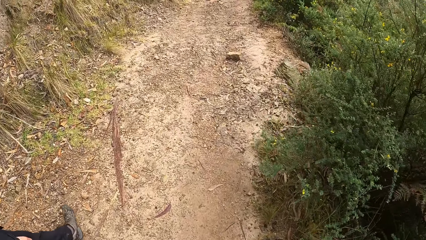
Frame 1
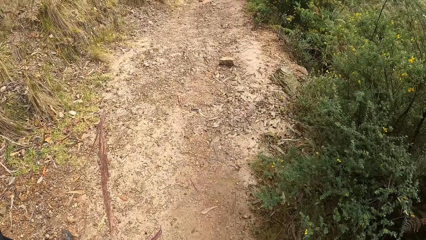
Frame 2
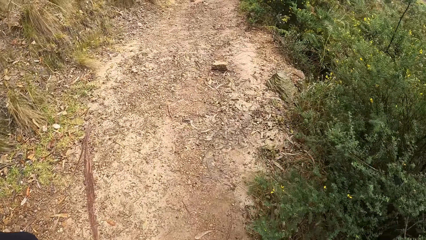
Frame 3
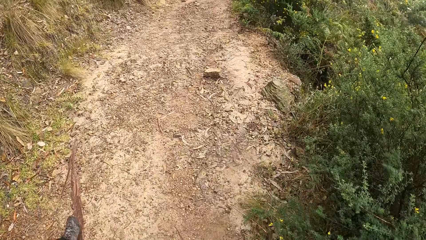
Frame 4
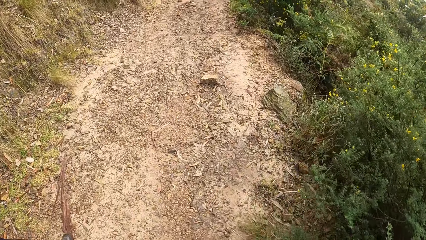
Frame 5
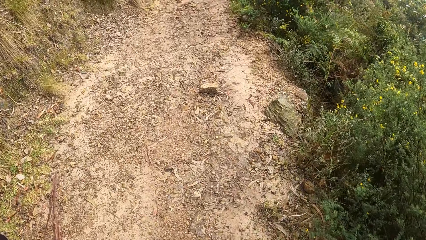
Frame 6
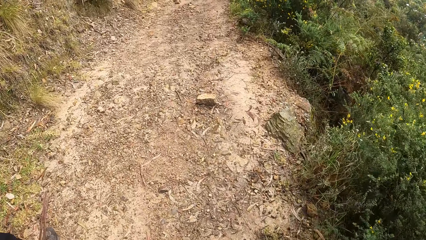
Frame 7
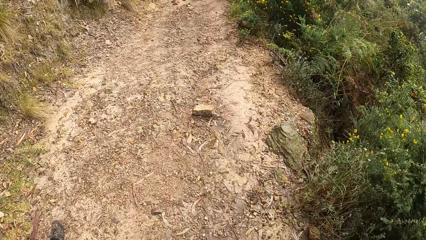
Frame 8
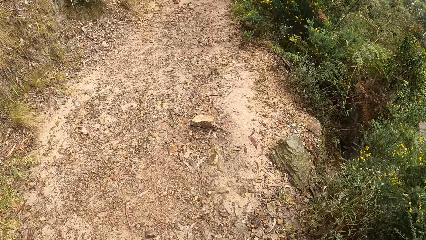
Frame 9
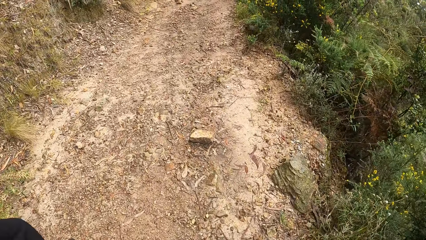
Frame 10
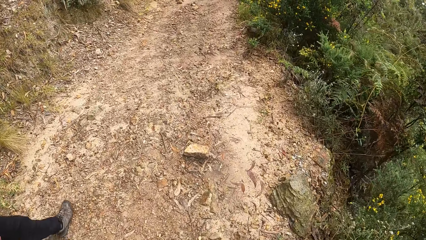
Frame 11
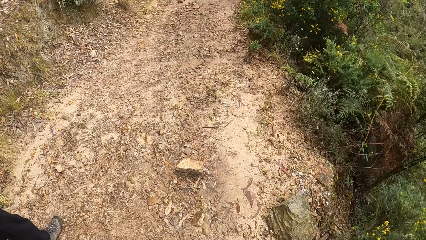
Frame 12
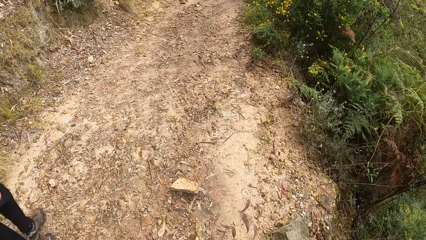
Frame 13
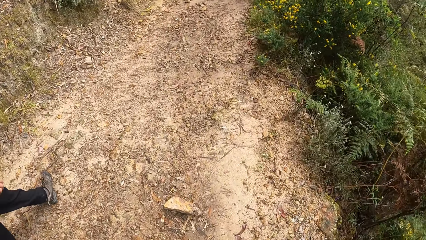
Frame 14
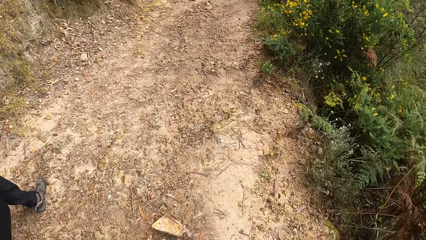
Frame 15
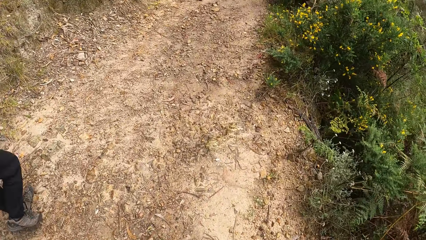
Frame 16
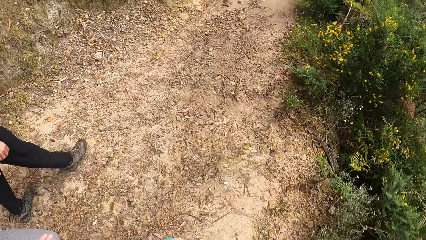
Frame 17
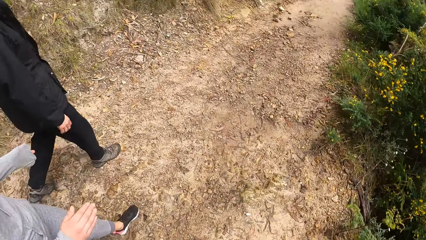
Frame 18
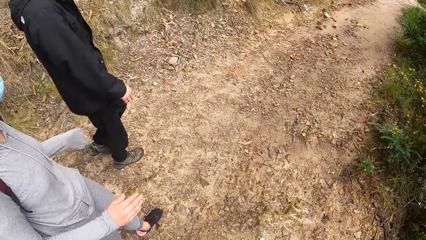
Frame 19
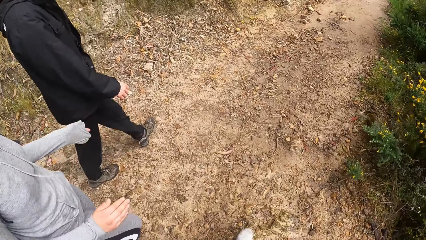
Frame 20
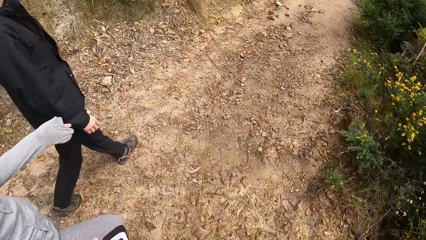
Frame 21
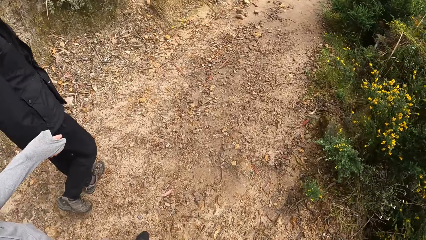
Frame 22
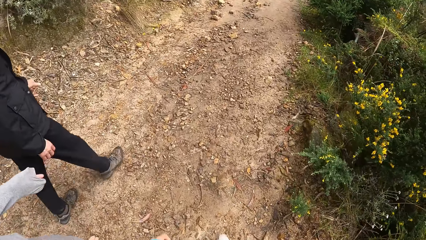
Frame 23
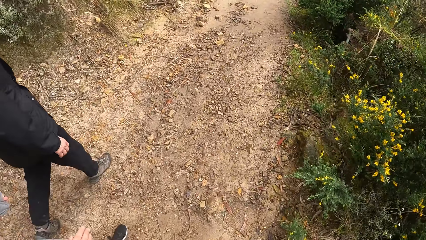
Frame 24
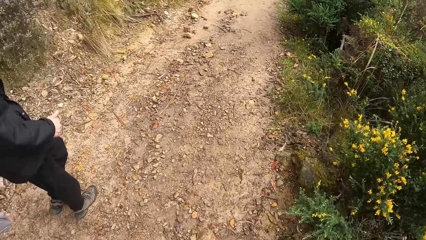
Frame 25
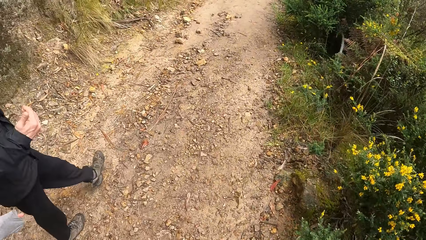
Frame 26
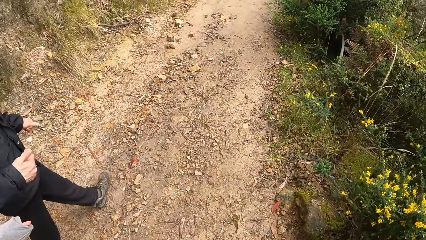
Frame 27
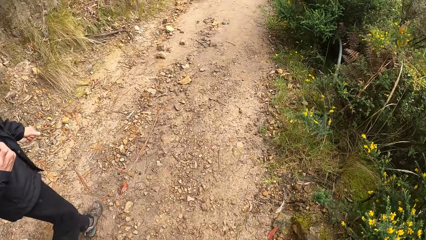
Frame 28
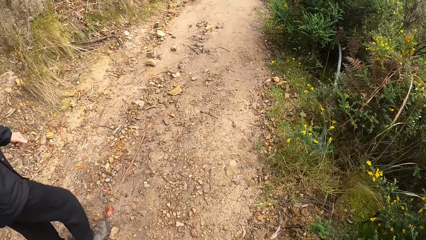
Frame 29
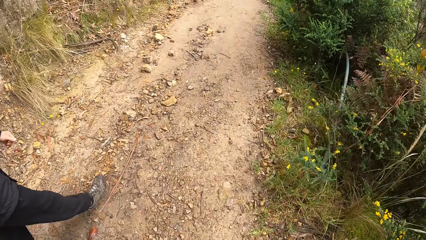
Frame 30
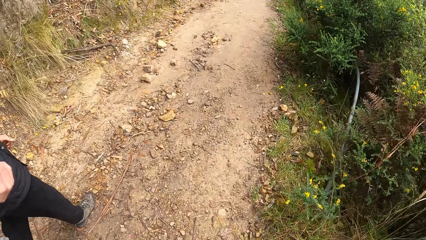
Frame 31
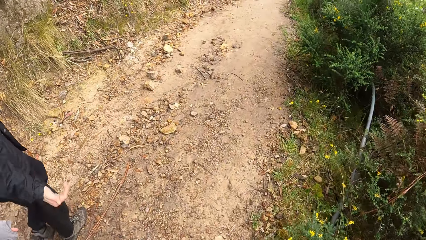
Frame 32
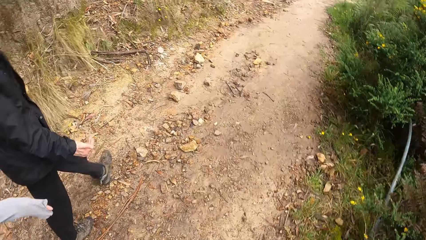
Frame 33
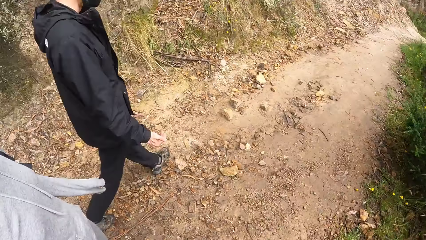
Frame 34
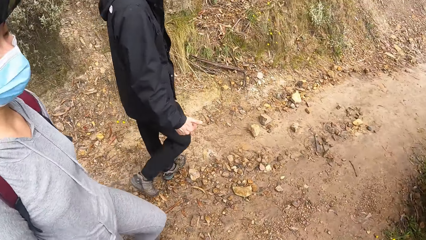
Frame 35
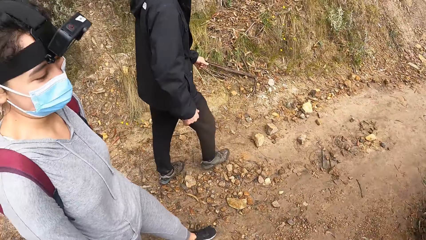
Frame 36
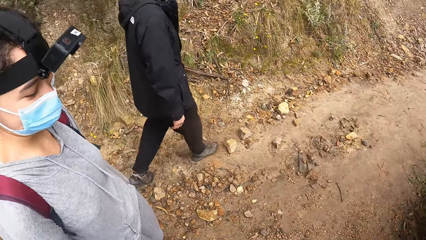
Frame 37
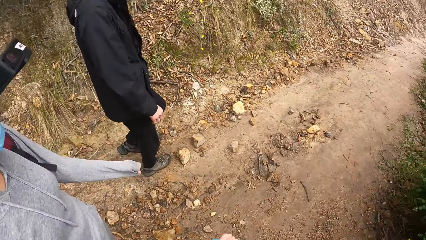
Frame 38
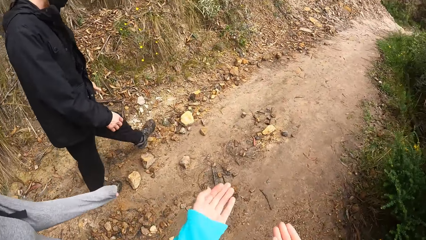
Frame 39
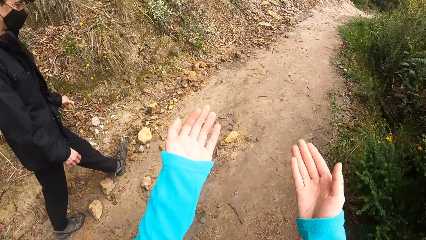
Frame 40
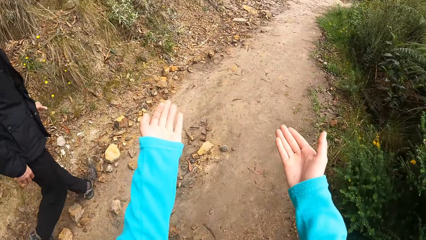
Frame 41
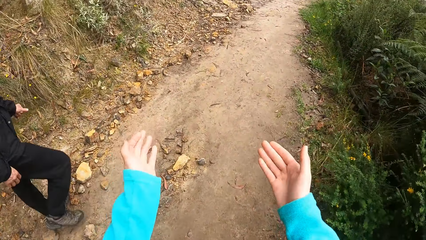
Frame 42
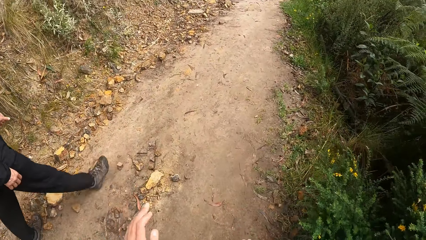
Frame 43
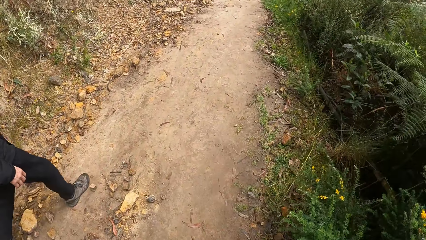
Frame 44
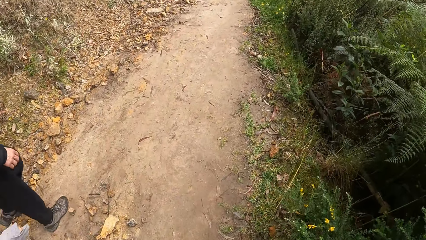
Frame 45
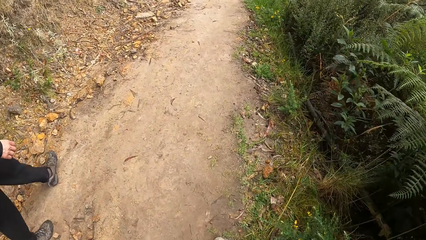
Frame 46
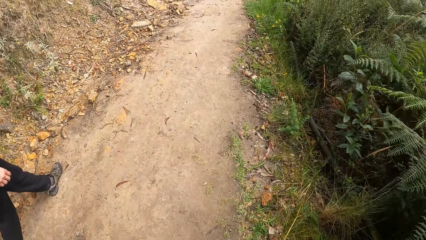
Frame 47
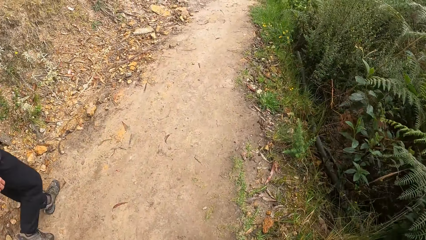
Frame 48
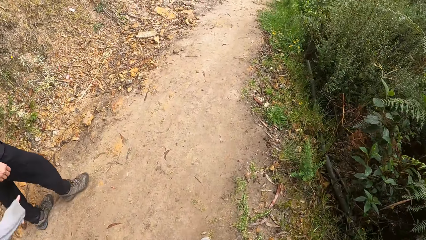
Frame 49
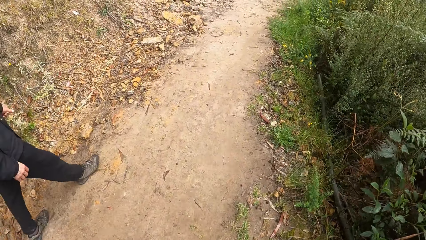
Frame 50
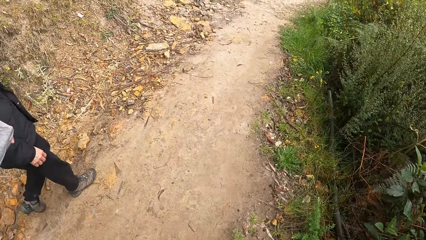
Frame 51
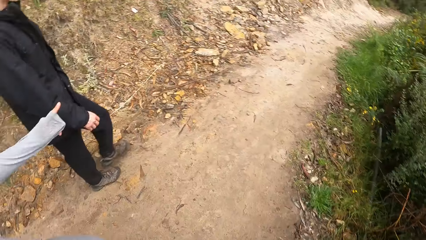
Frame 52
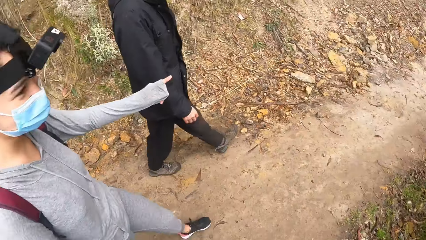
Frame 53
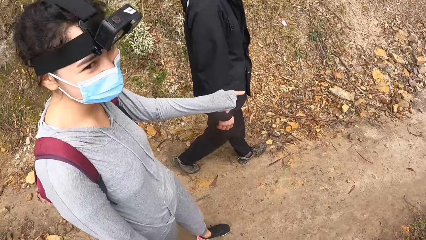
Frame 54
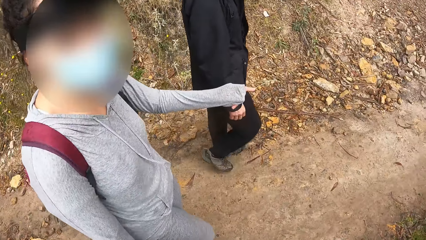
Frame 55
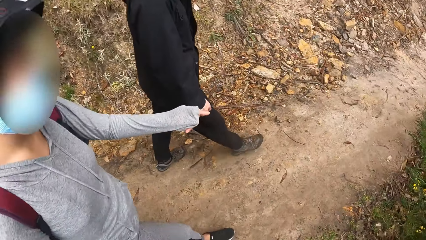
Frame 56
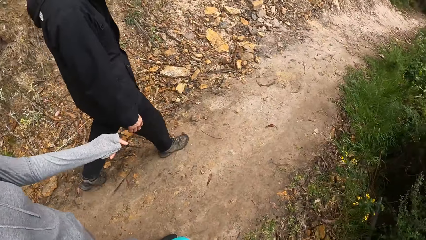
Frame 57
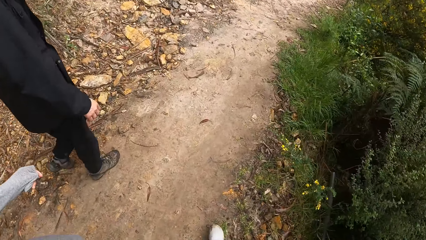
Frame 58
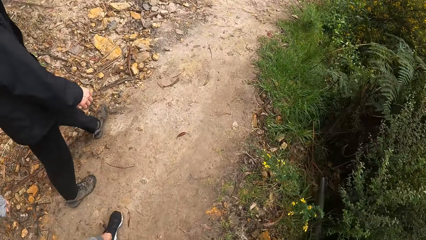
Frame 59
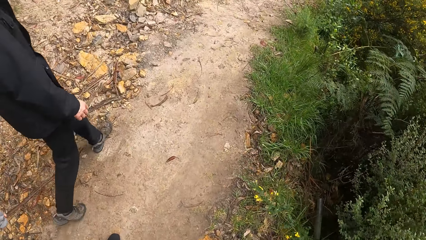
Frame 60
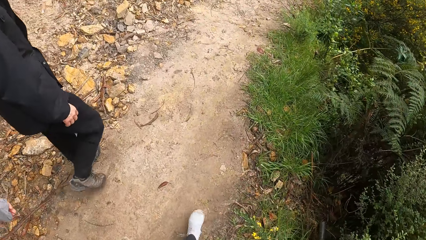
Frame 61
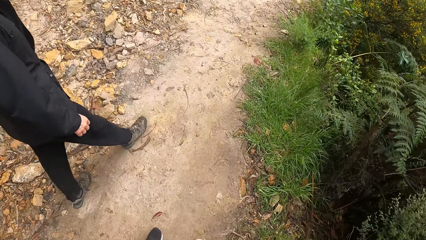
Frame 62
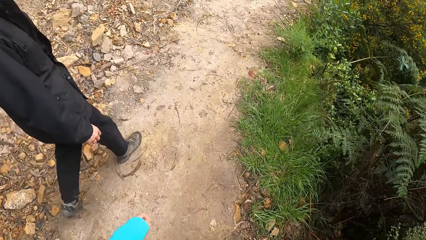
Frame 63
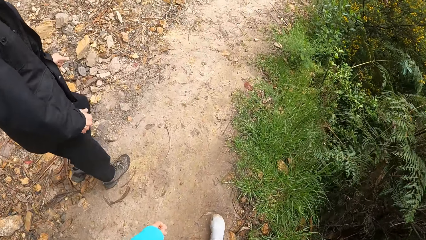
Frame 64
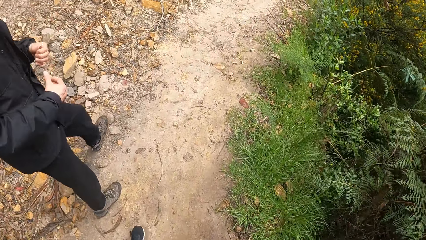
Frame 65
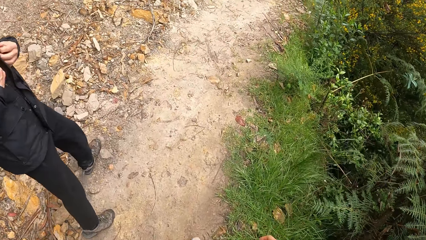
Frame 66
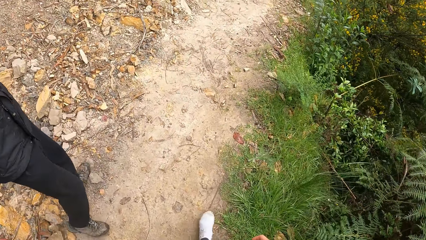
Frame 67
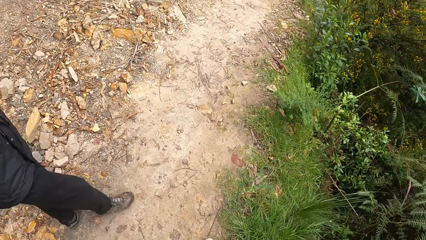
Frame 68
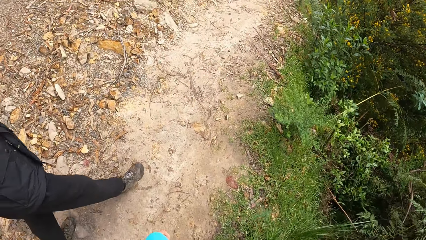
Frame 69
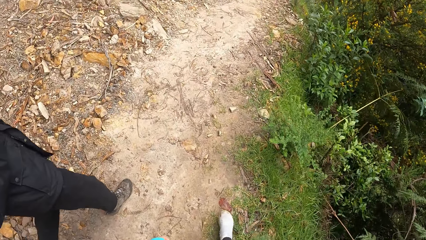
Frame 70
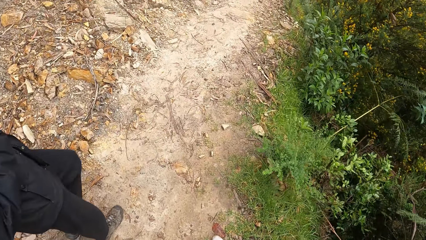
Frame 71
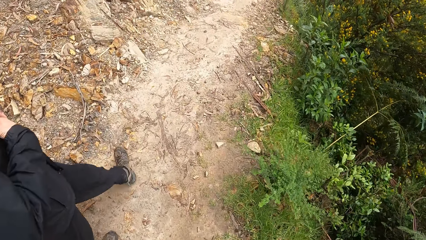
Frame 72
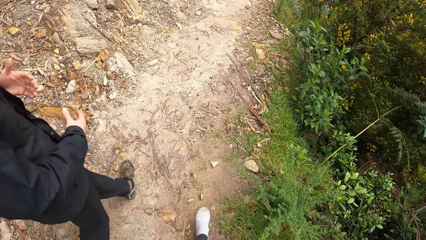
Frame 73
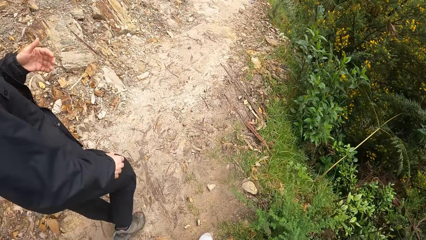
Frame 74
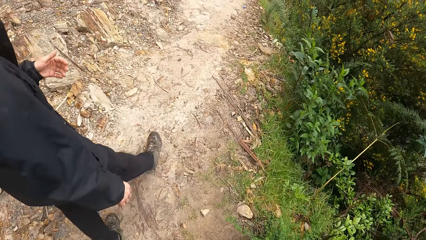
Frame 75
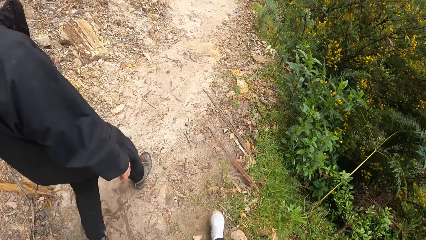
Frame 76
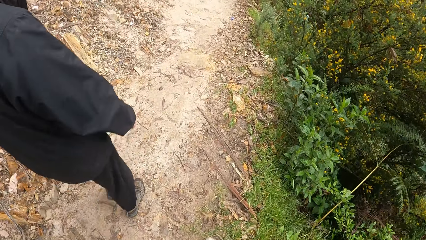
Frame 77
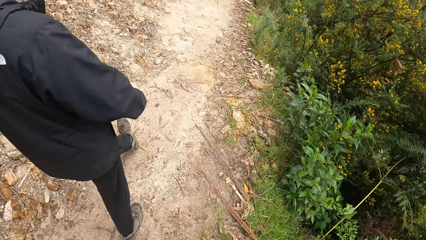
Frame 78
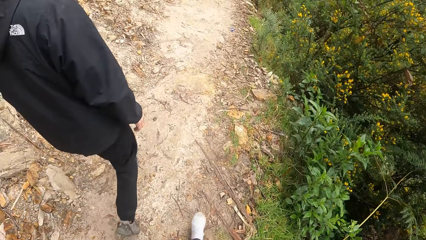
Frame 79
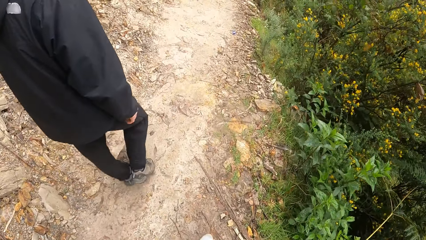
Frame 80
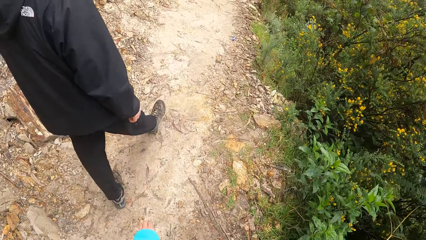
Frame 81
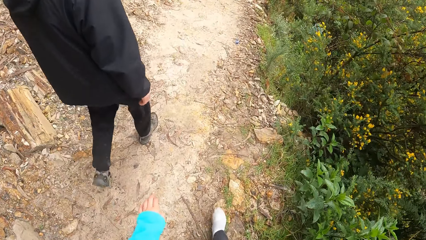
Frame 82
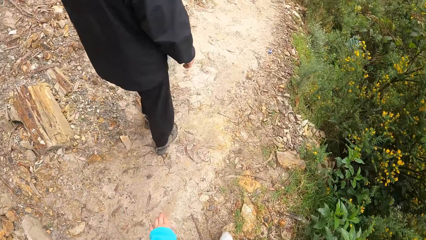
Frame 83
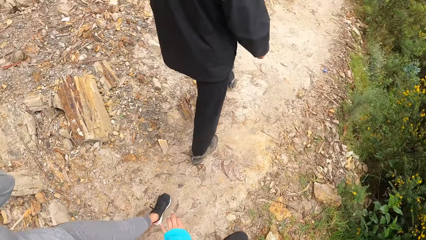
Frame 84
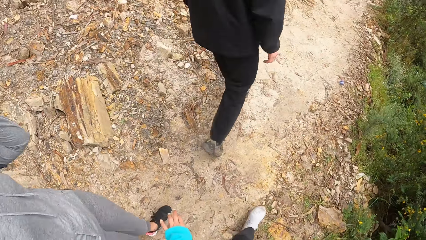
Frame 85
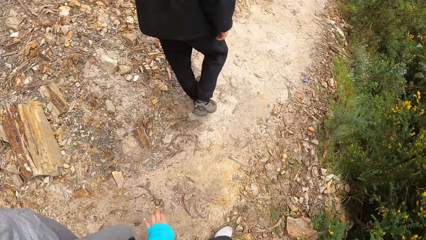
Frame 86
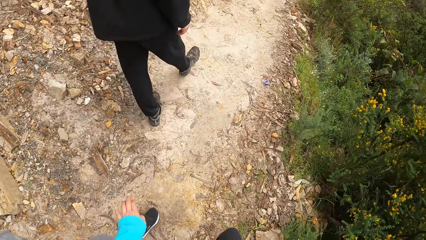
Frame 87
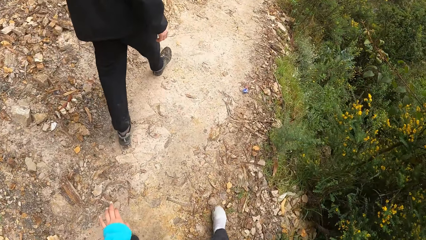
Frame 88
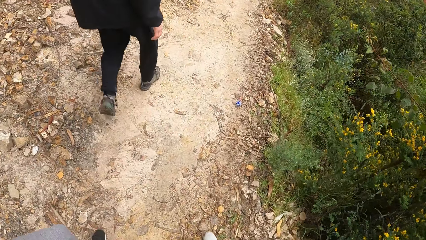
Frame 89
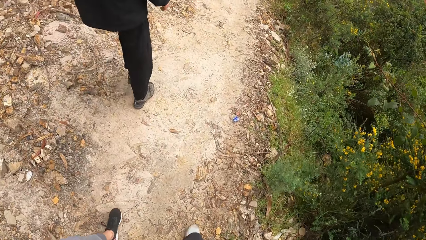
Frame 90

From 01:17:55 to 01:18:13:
A lady gestures. A man gestures. The camera wearer gestures. The lady gestures.
